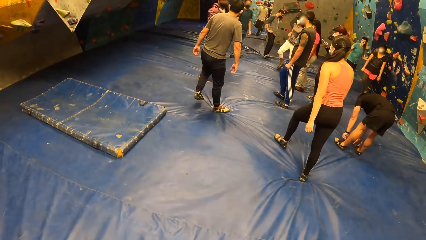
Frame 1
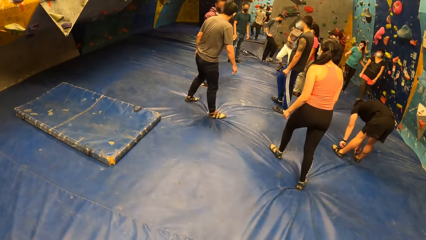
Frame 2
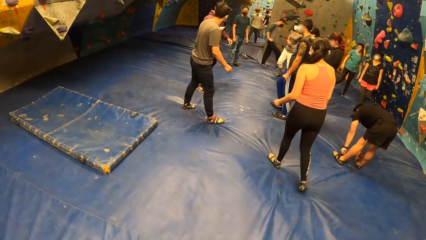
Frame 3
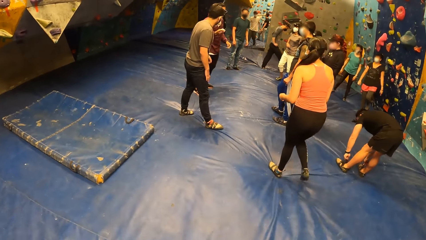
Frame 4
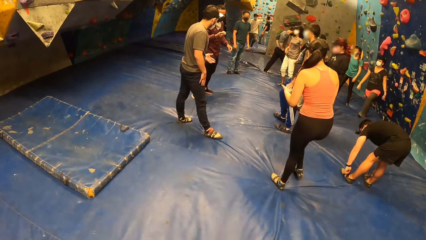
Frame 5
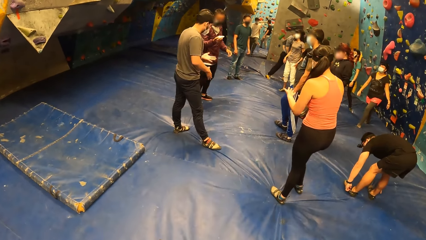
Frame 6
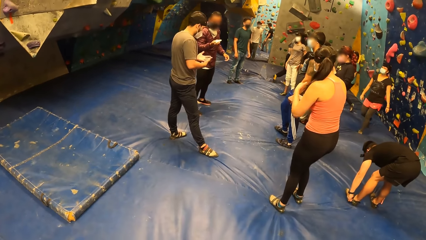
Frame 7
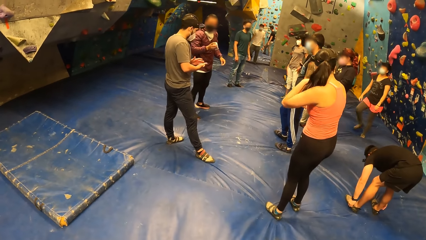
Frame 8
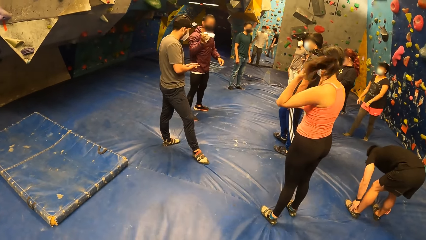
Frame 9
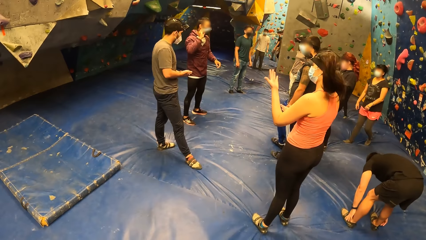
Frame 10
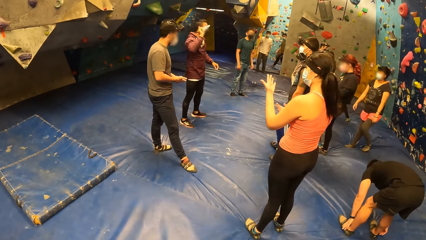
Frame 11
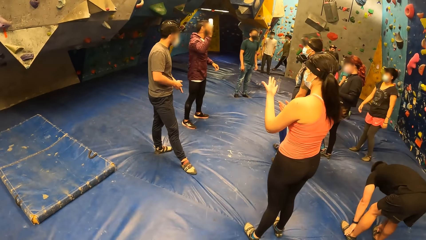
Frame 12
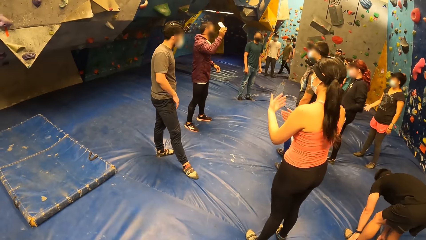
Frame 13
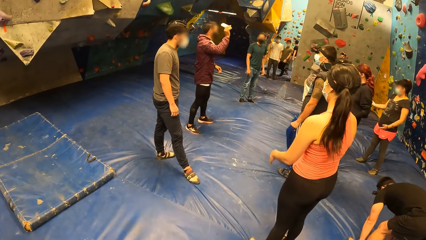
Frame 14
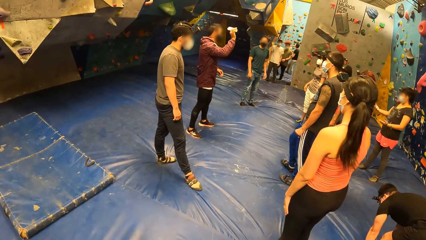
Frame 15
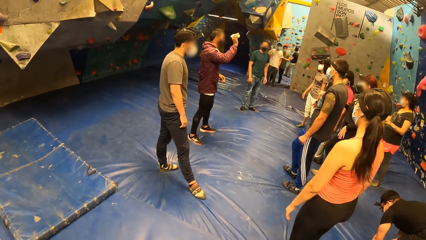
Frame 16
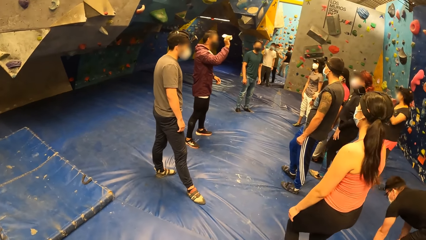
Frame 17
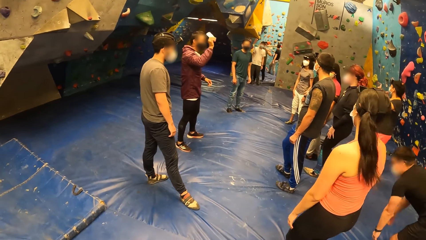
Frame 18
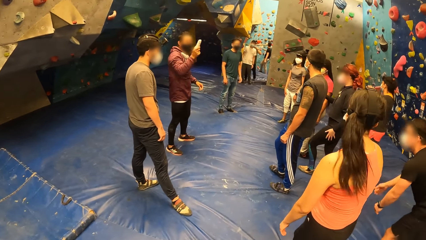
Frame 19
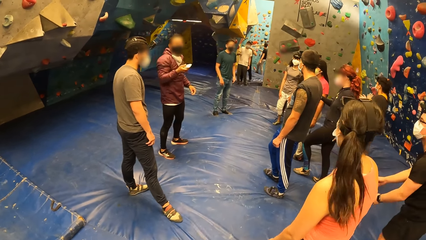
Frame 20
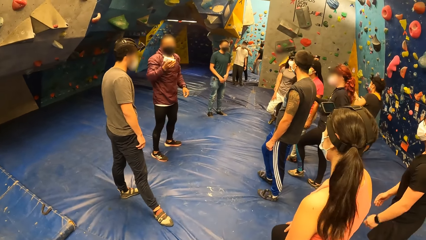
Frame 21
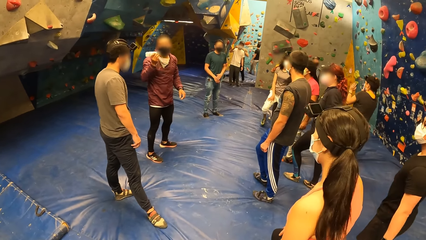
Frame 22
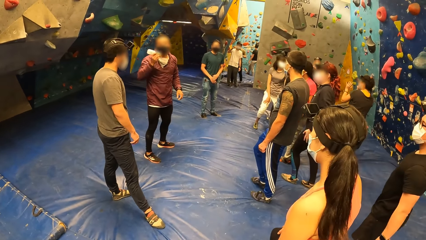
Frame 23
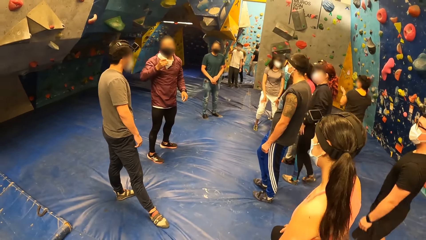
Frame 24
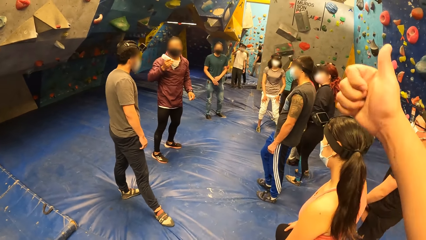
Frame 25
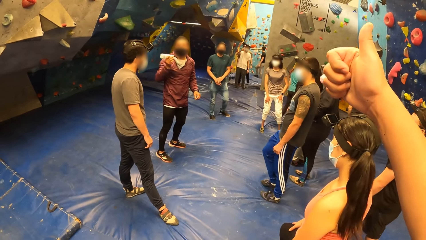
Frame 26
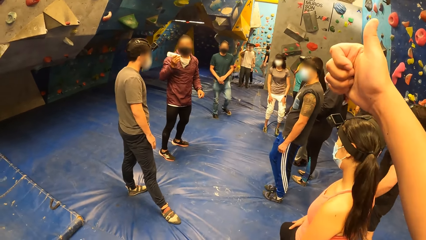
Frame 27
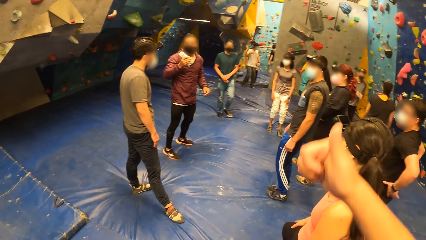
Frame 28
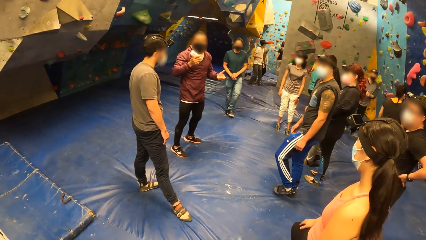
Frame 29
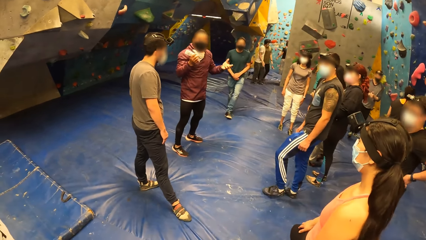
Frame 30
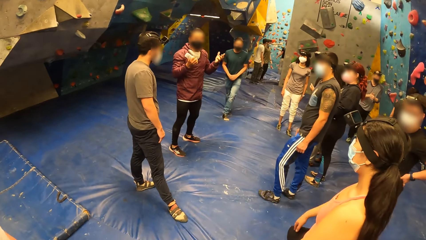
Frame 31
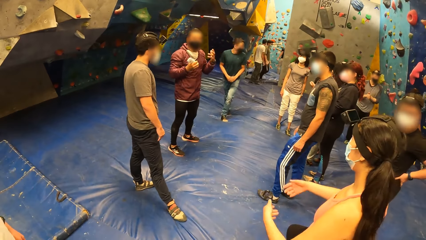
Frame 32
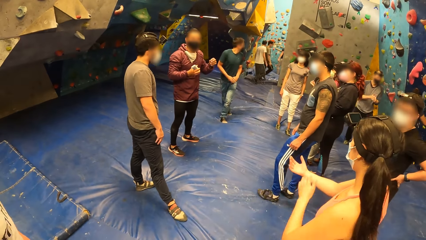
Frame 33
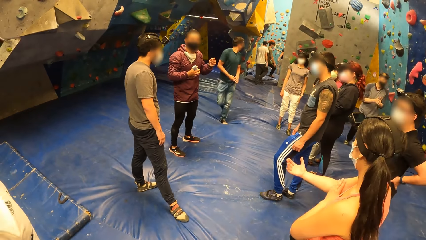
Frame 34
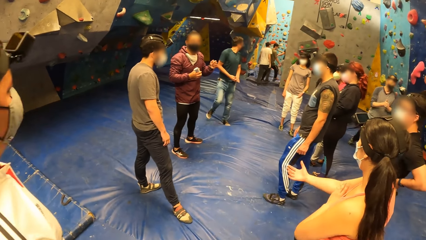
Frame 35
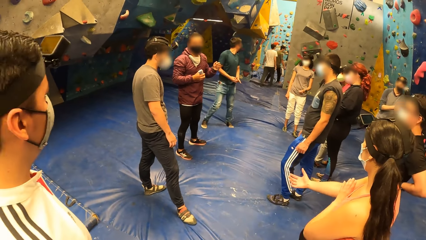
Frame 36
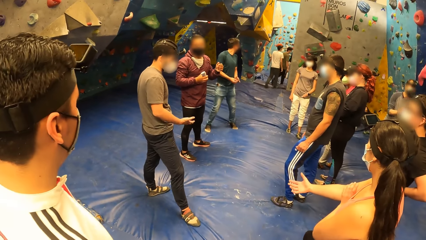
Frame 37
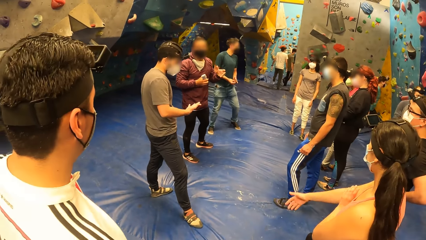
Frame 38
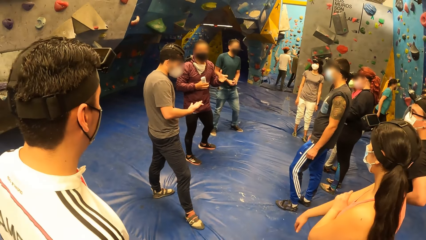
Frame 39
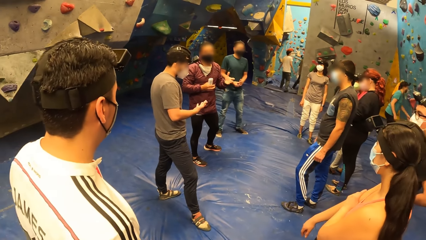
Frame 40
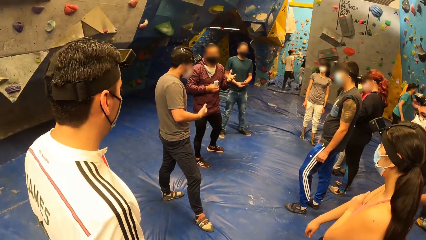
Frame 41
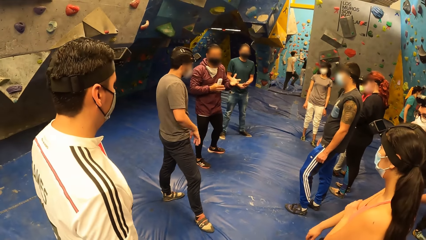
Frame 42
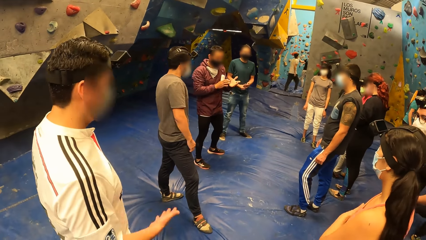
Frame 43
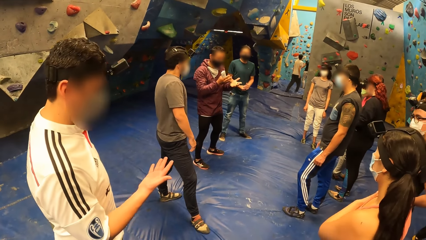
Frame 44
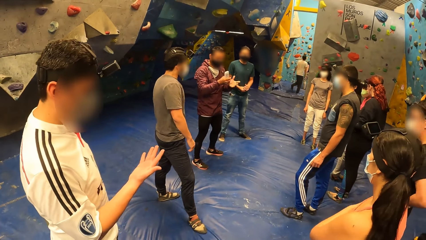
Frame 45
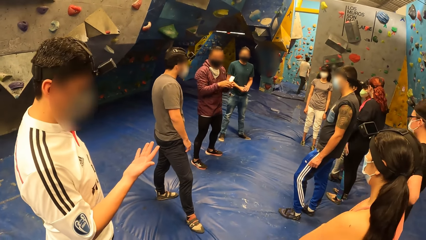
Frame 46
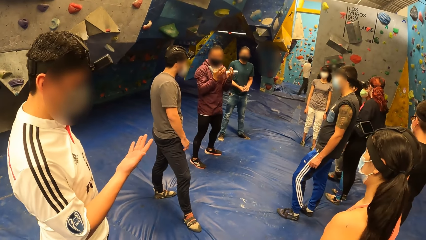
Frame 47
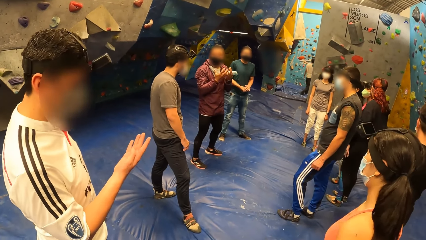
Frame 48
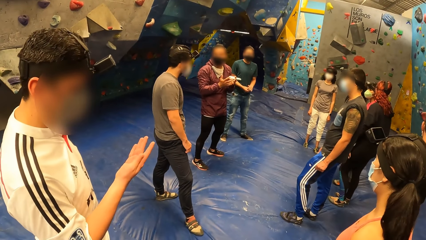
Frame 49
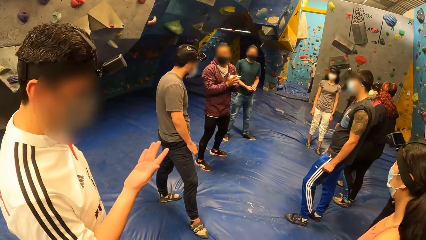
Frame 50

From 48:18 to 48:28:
A man shakes something. The man addresses a group of people. The camera wearer gesticulates with his right thumb.

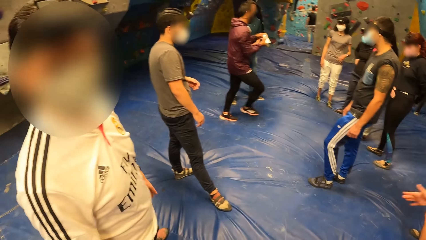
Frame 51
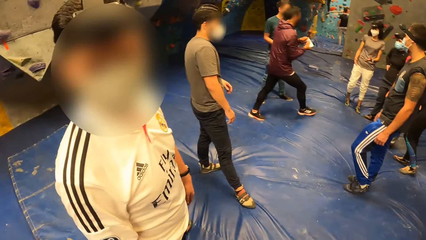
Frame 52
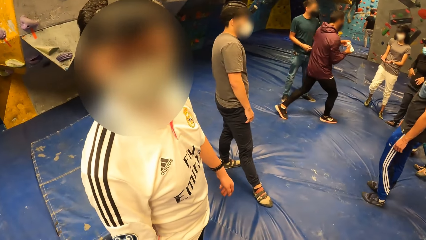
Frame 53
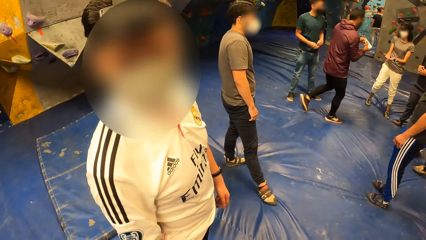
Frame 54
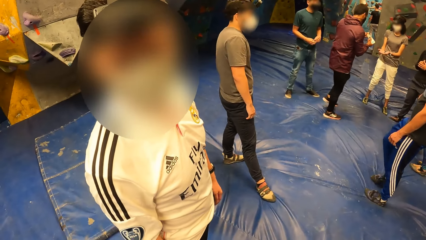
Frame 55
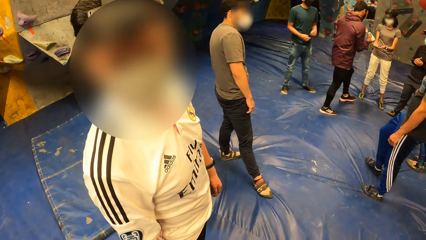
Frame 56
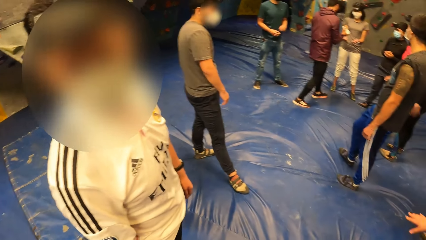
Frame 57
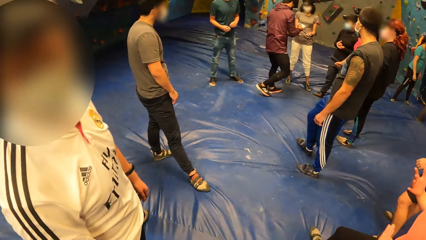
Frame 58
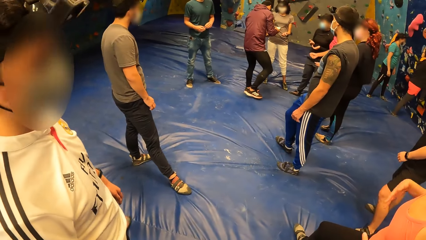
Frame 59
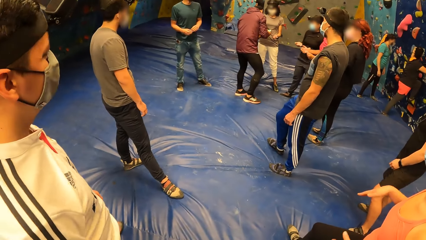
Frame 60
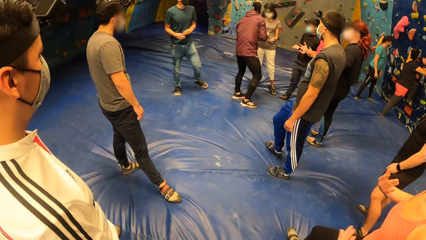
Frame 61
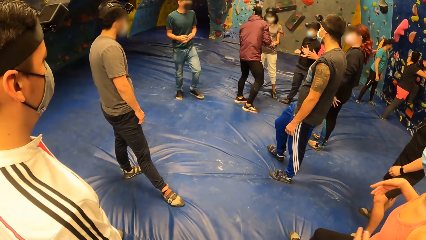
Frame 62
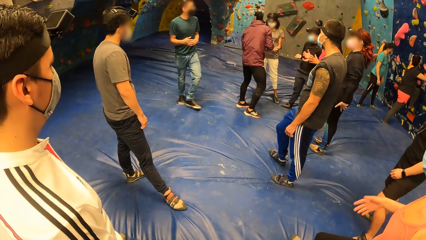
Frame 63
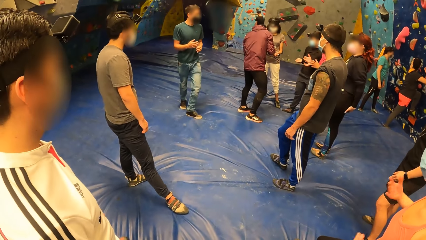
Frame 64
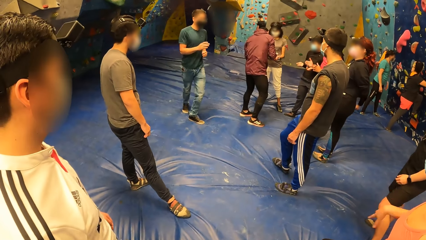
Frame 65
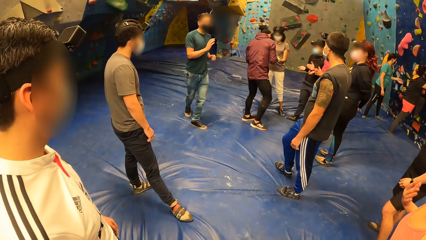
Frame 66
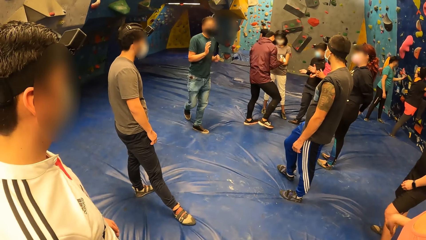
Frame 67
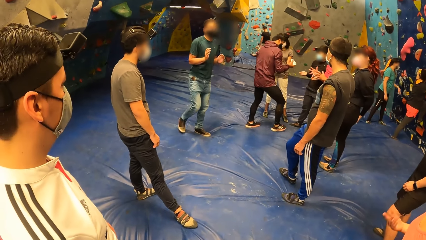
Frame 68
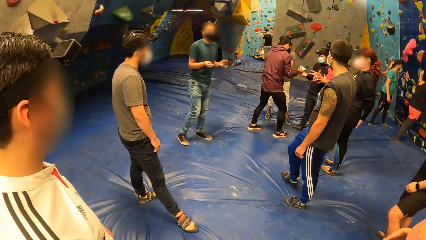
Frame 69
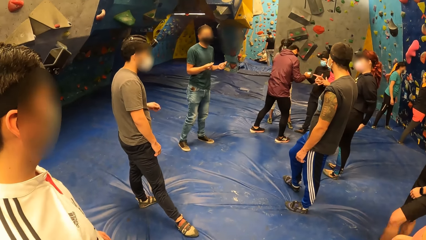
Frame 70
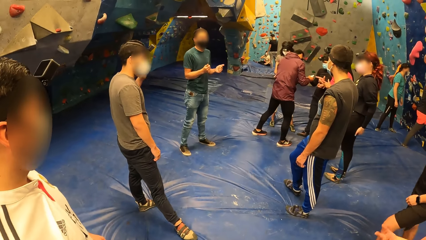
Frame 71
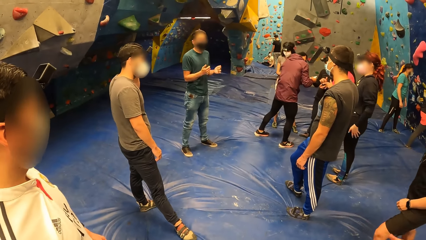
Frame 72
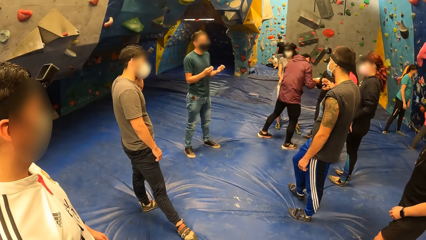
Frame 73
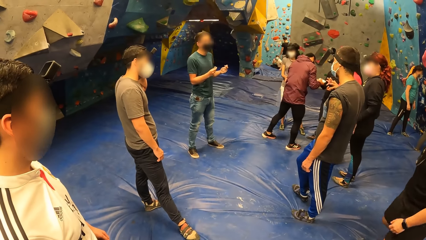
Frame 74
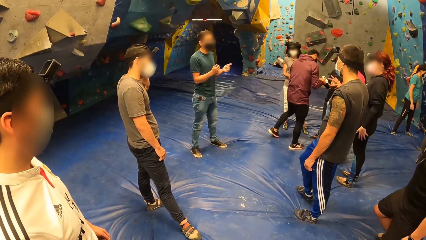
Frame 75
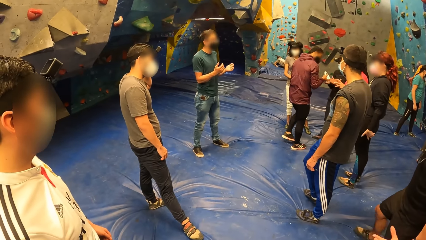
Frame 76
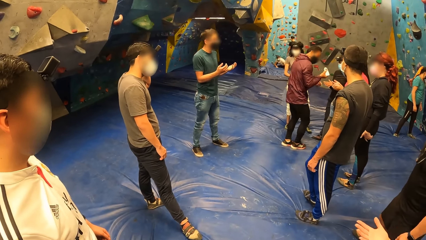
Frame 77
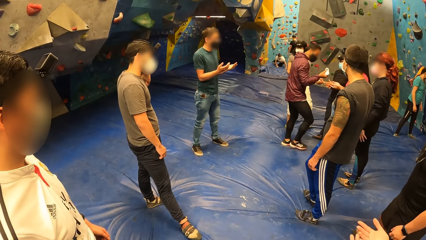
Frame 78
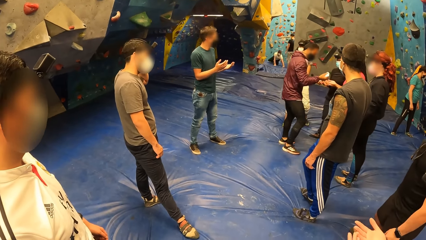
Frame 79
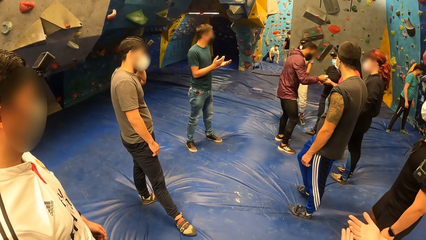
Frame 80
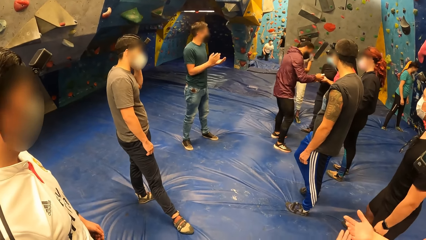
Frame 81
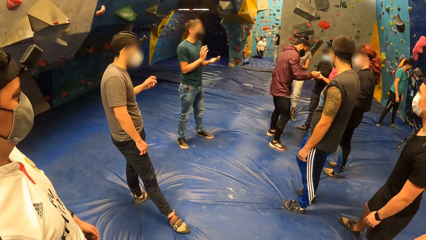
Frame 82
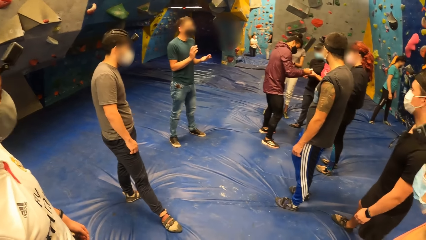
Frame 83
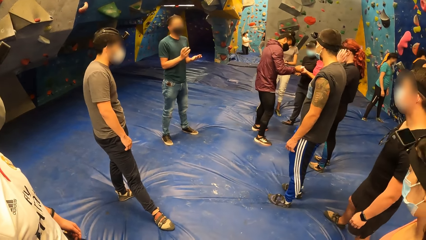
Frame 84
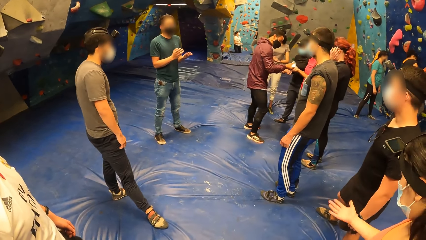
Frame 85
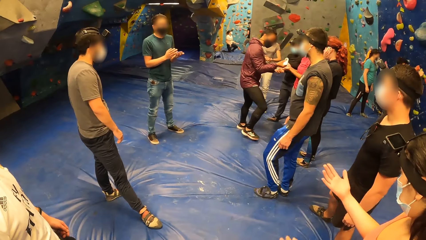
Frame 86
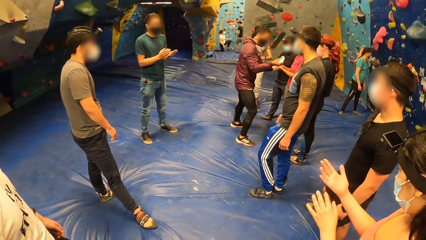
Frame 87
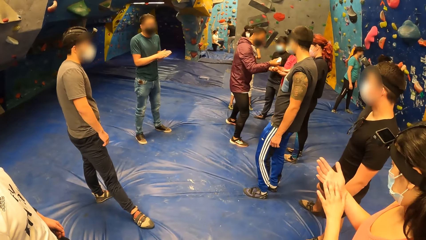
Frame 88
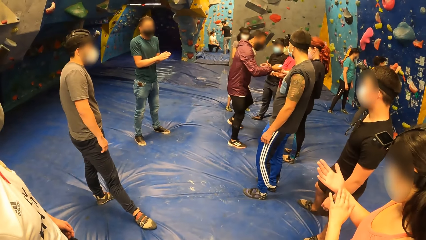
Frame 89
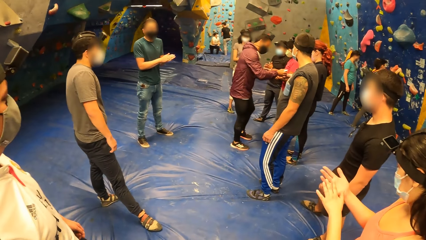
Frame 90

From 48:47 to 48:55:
A man pours a moisturizer on the palm of the group of people. He puts something on another man's hands. He puts something on a woman's hands.
